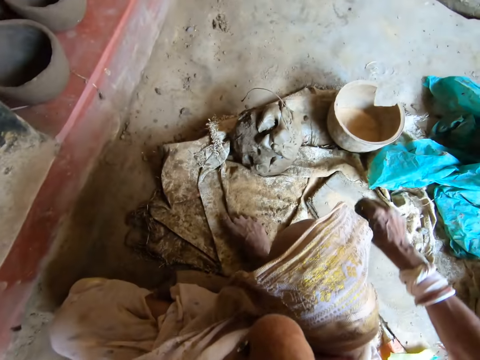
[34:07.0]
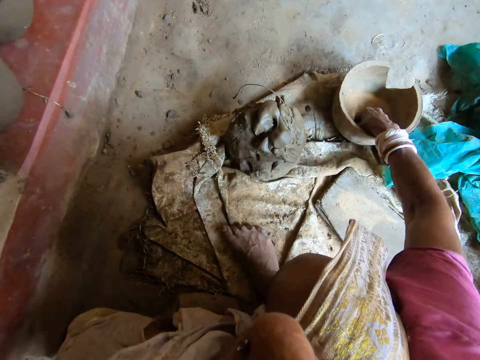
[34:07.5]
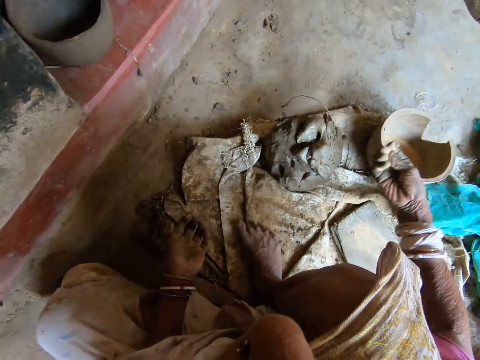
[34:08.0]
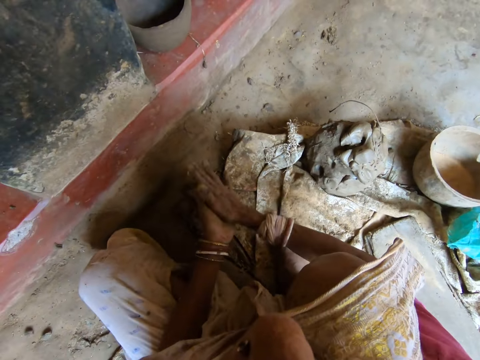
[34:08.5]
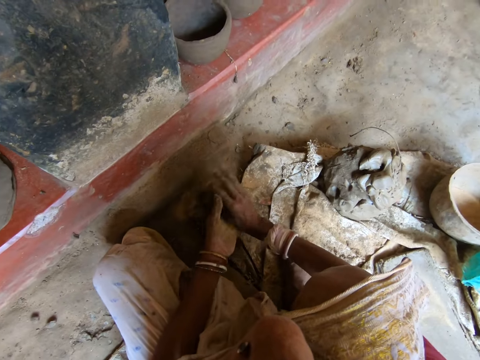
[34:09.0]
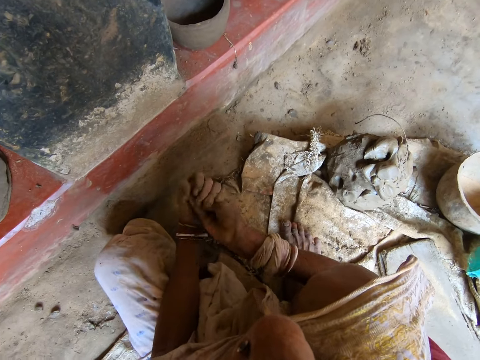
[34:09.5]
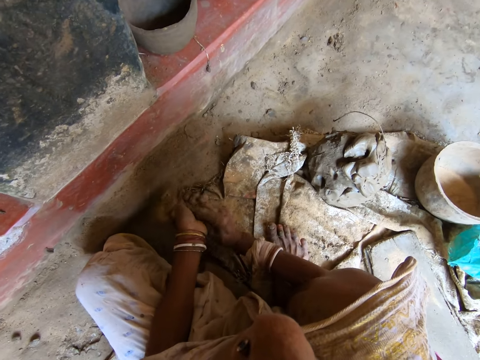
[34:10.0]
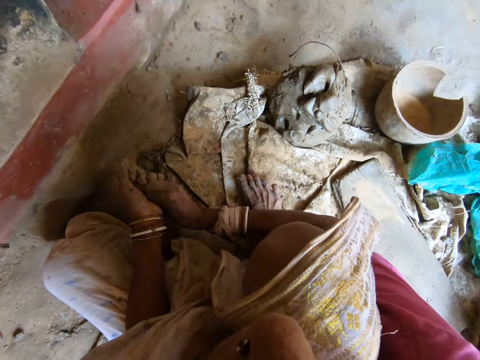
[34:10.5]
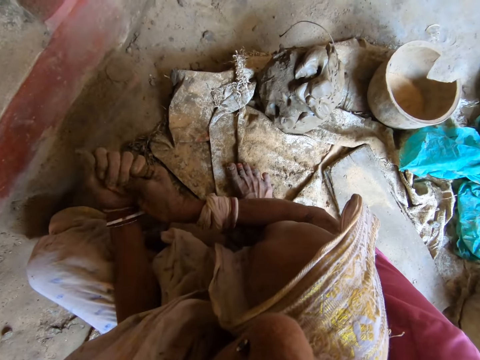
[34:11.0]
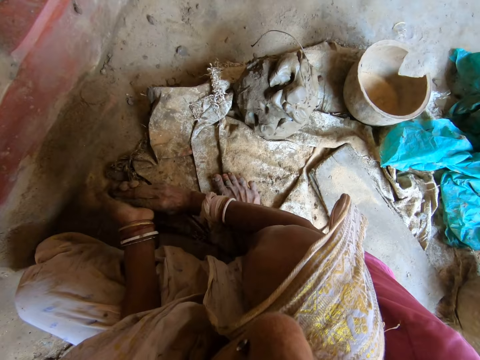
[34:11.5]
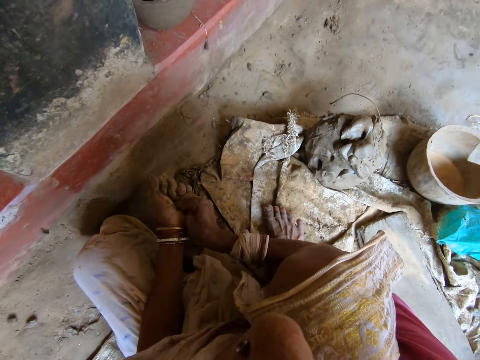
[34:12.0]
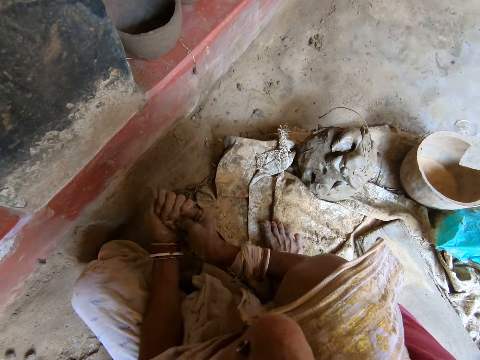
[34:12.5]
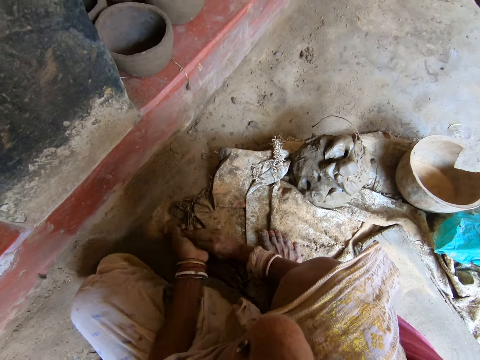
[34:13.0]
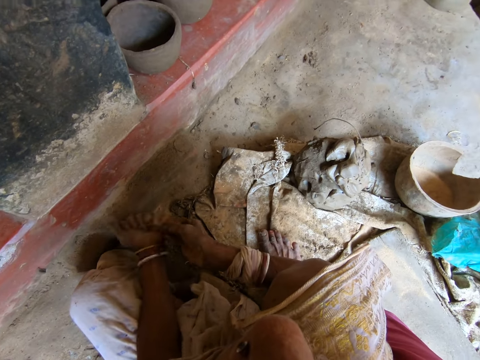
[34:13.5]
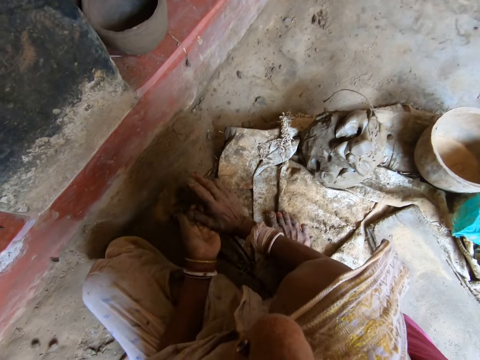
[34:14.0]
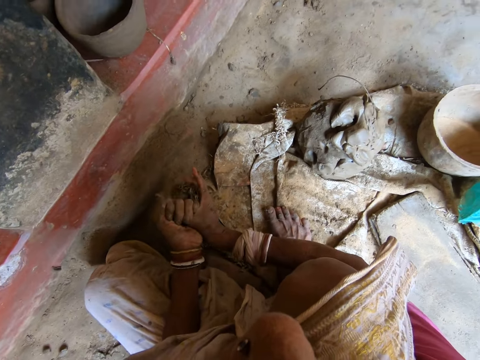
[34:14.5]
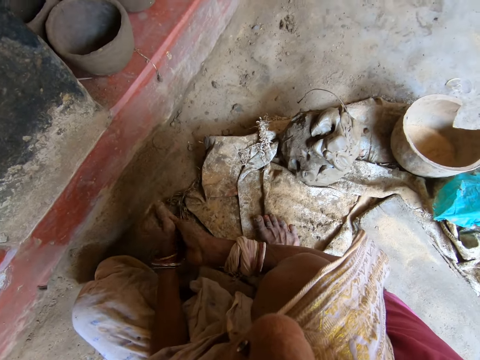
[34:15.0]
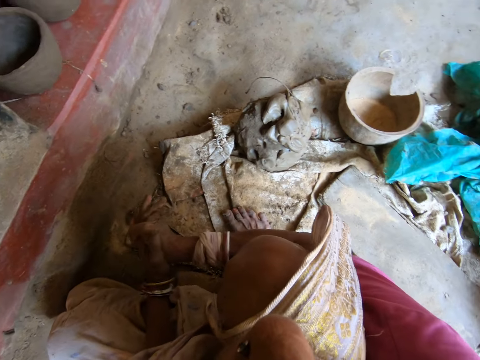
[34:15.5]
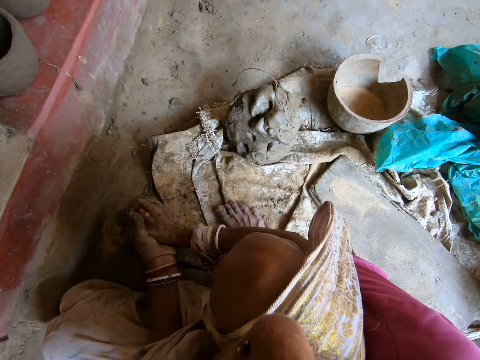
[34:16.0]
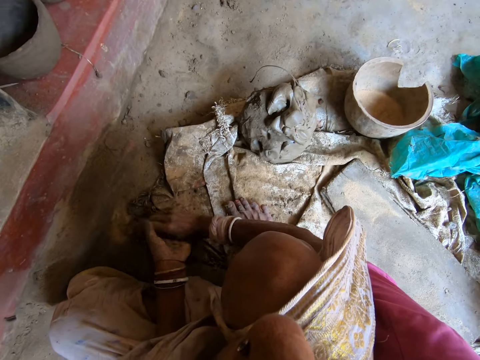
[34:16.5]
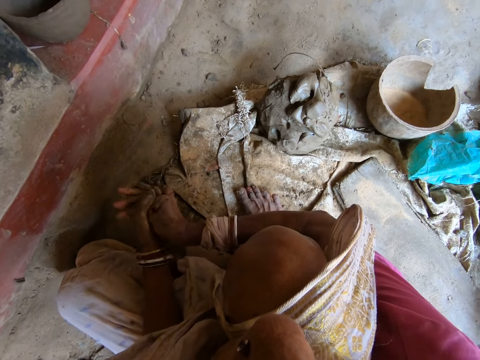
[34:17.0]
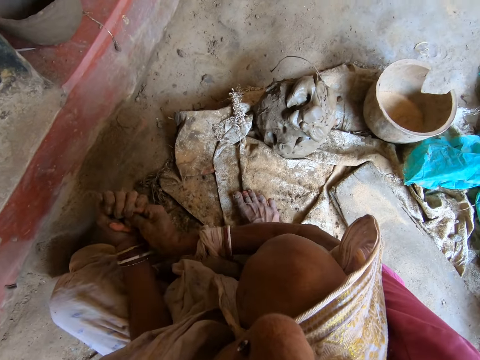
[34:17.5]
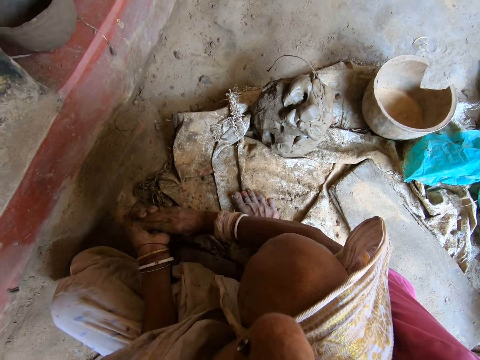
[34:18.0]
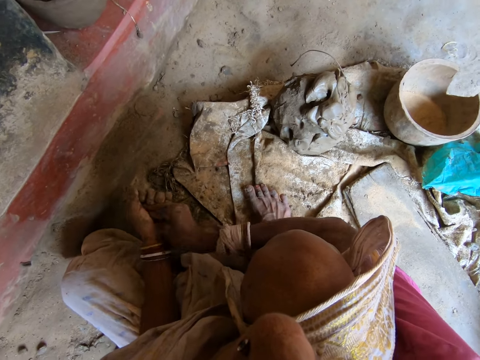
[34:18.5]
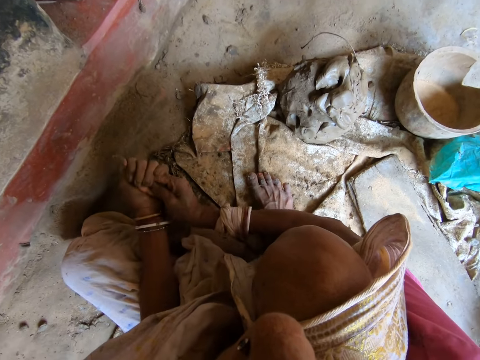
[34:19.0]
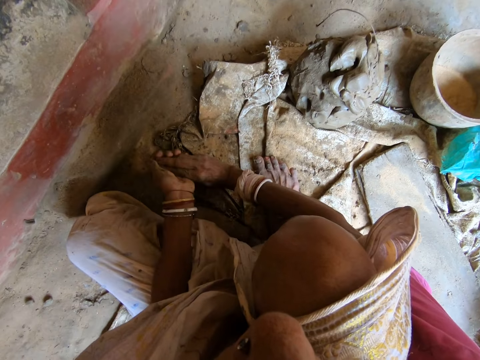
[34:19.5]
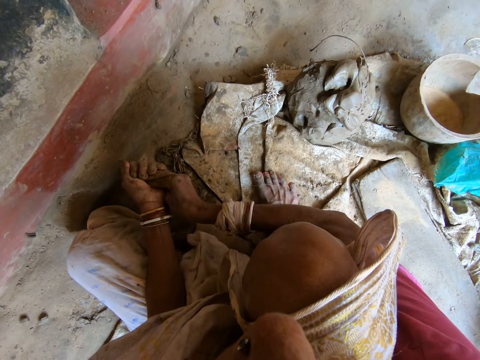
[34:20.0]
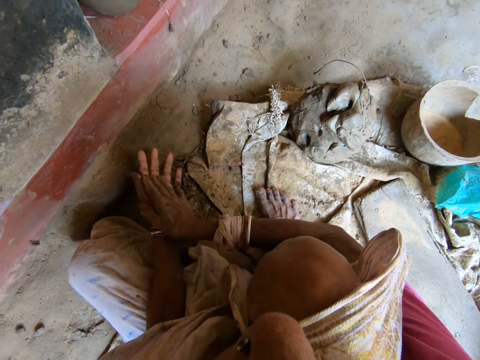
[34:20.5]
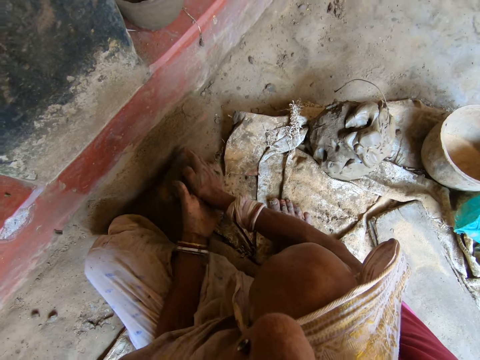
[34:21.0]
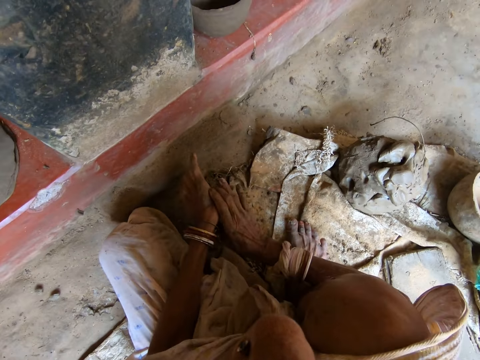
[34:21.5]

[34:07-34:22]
The camera wearer dips her right hand into the clay bowl containing powdered clay. She fetches powdered clay from the clay bowl with her right hand. She chops the sand. She rubs the powdered clay on both hands.

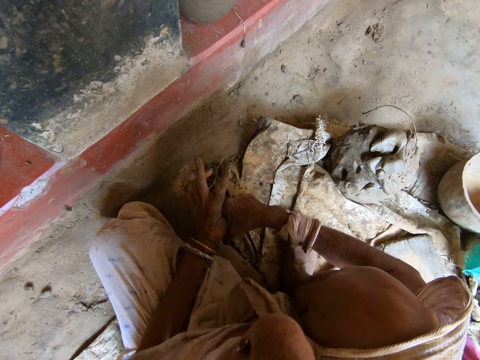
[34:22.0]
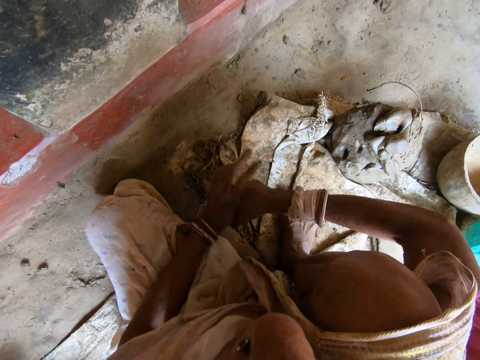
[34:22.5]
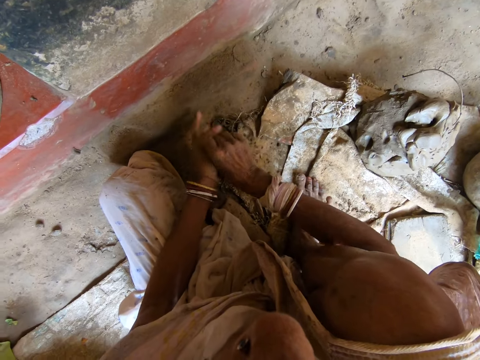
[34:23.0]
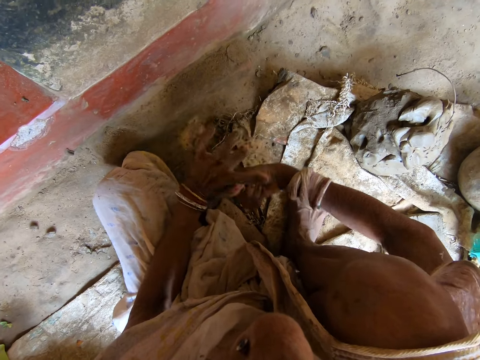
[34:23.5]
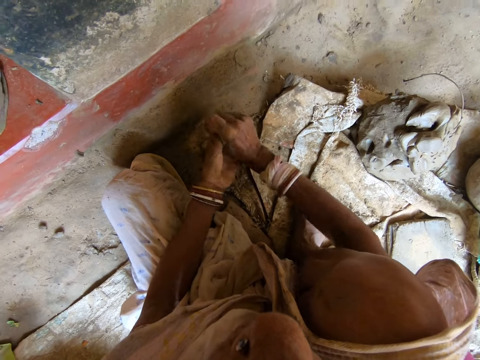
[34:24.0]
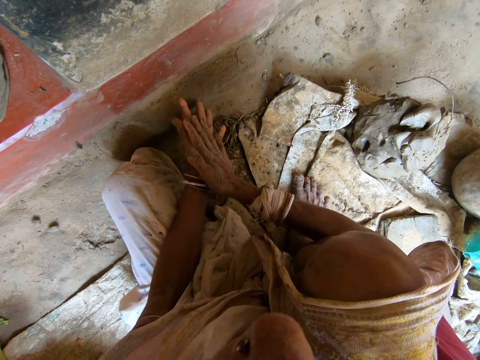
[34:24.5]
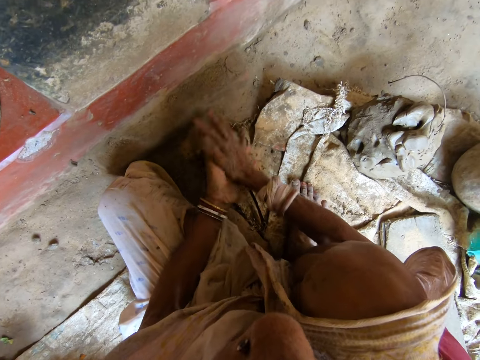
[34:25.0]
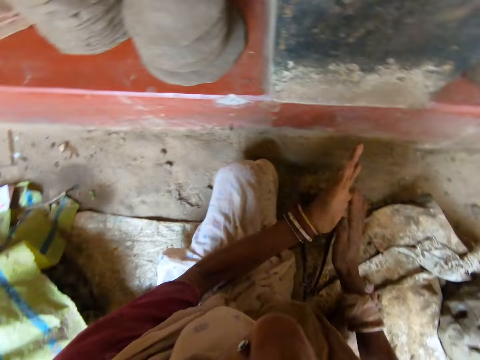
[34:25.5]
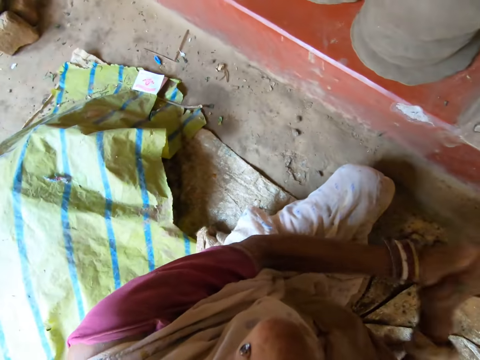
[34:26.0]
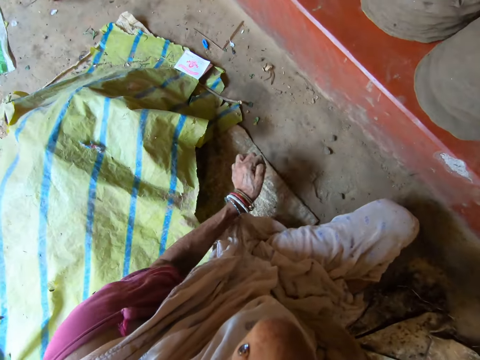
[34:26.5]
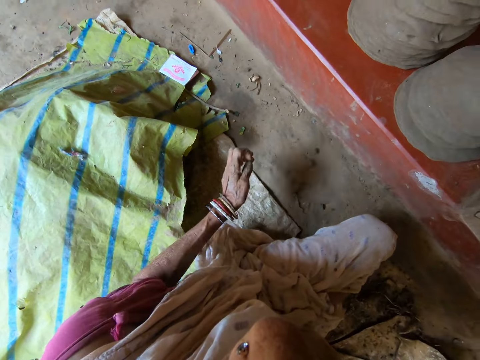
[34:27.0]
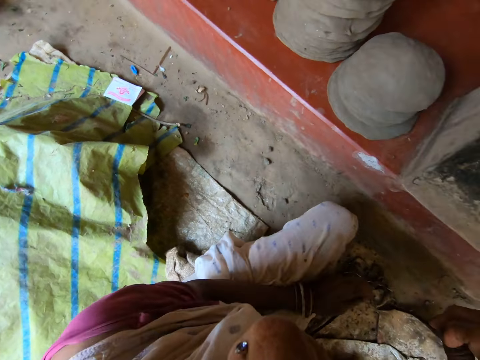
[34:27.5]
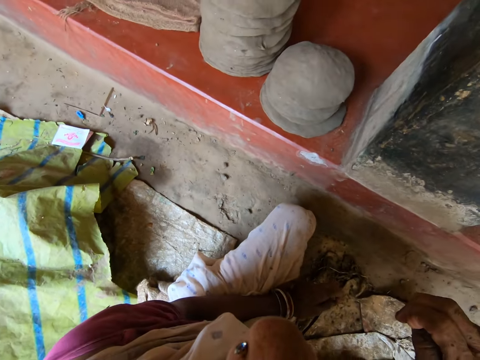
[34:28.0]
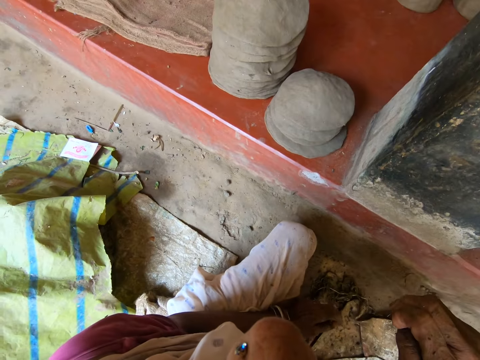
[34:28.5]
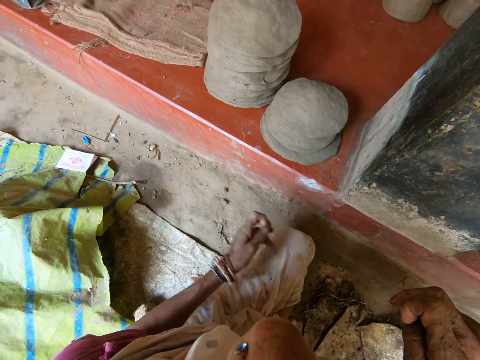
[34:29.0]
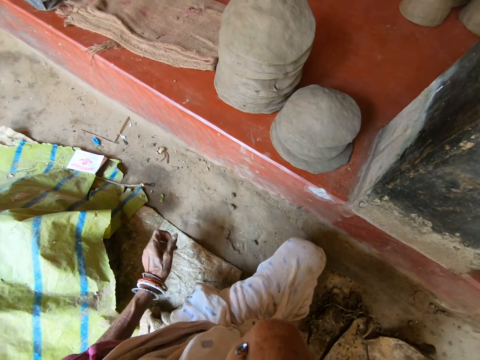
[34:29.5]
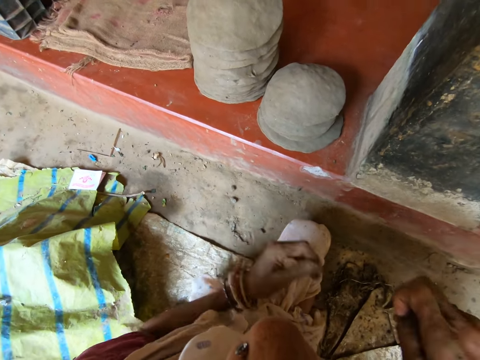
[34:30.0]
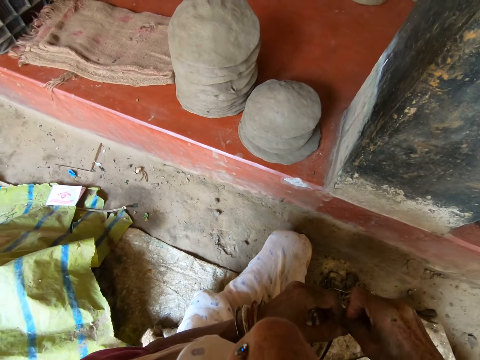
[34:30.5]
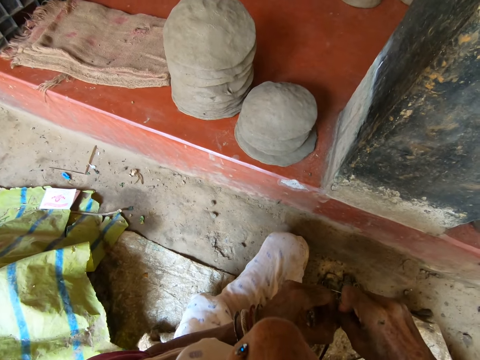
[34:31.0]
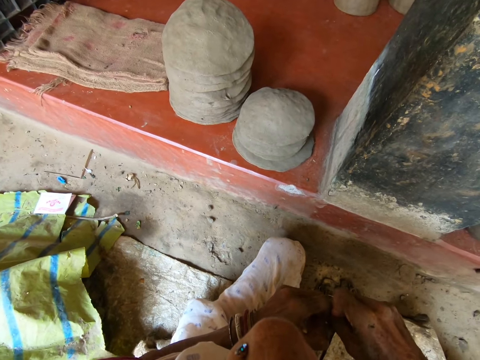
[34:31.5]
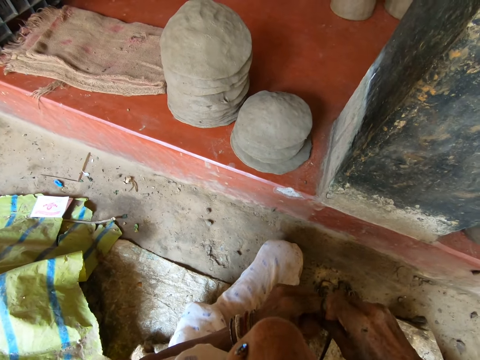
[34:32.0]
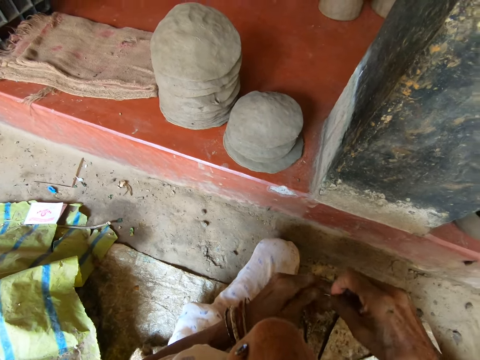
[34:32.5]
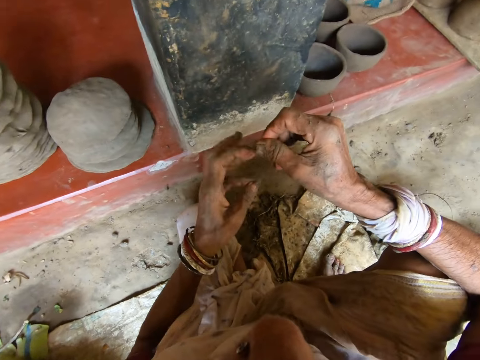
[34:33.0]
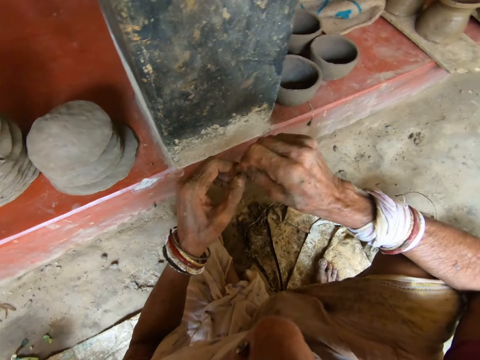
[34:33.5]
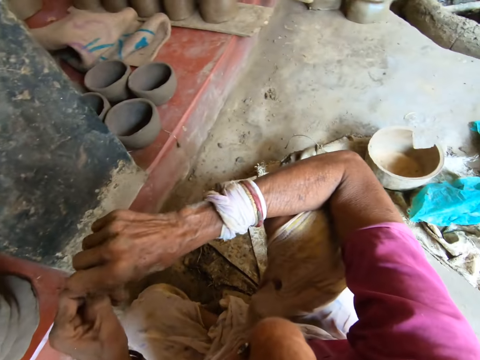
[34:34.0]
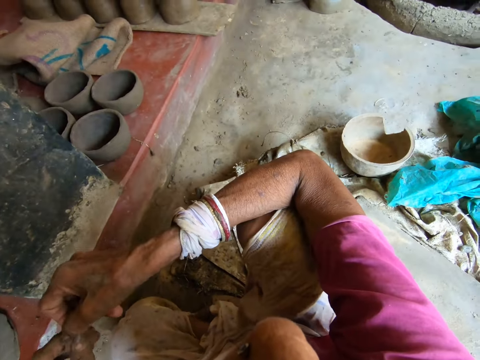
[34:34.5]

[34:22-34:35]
The camera wearer dusts both hands together. She removes clay from her right hand with her left hand. She looks at the craft clay cover pot.
